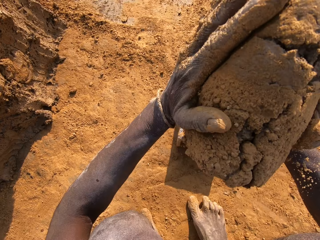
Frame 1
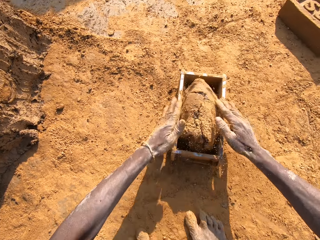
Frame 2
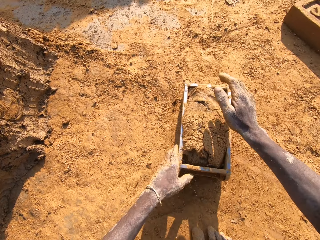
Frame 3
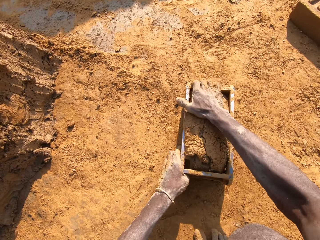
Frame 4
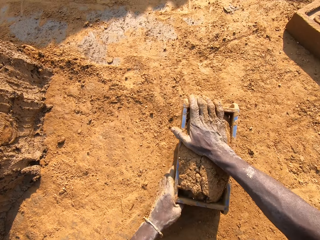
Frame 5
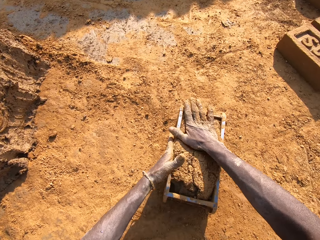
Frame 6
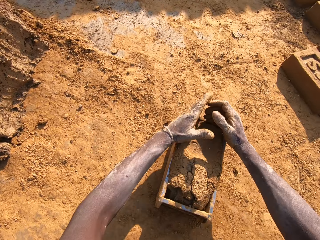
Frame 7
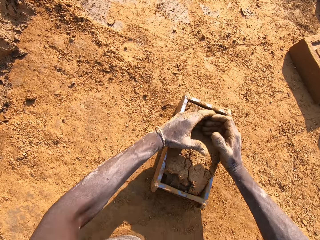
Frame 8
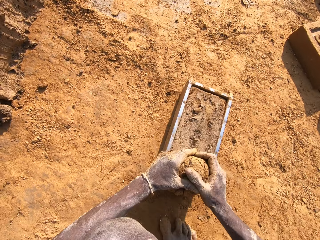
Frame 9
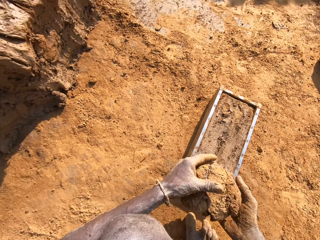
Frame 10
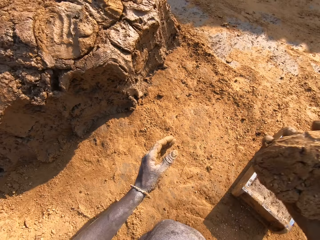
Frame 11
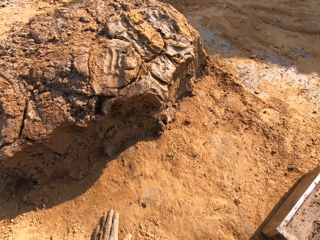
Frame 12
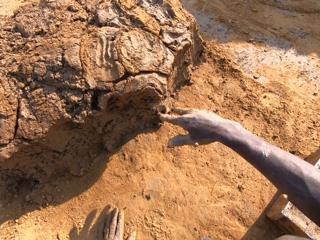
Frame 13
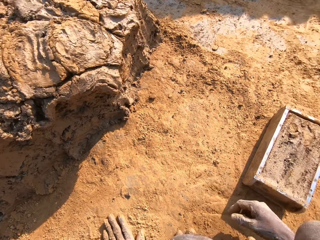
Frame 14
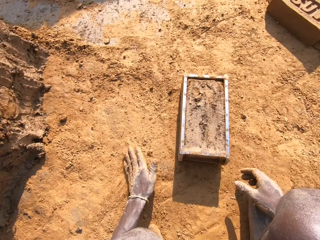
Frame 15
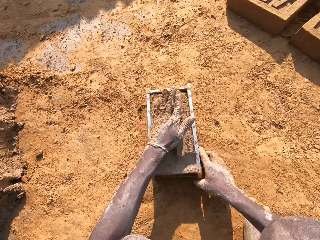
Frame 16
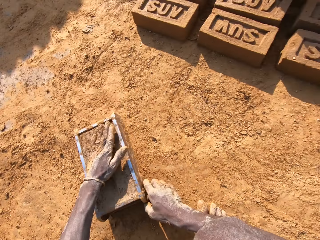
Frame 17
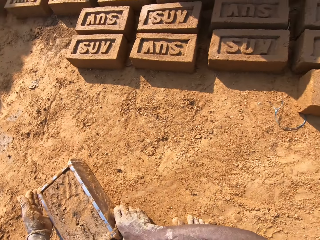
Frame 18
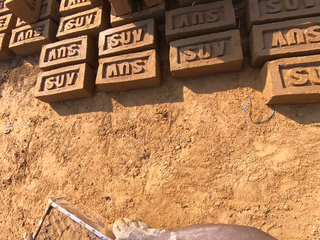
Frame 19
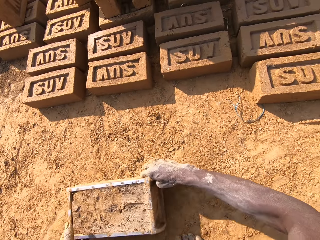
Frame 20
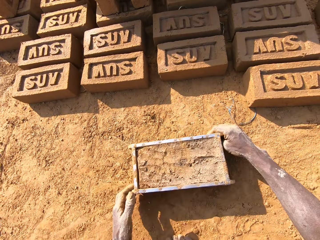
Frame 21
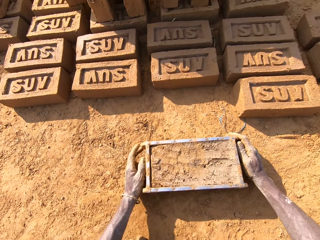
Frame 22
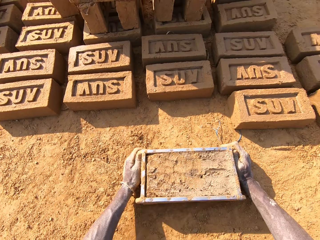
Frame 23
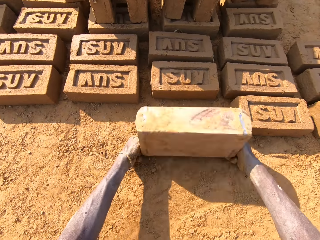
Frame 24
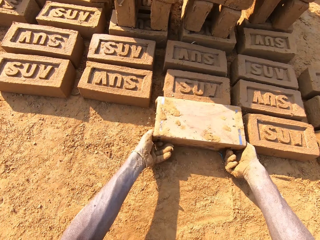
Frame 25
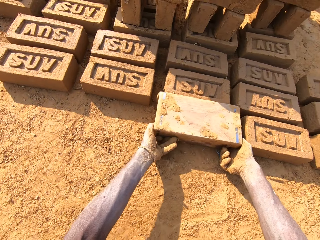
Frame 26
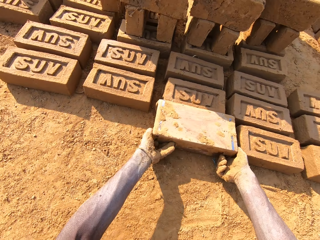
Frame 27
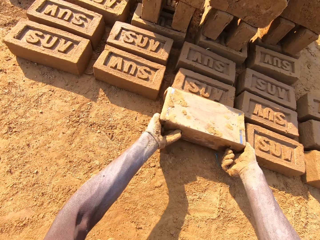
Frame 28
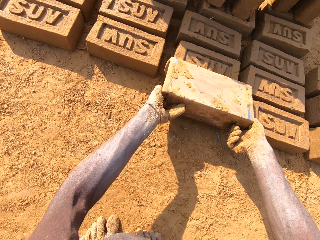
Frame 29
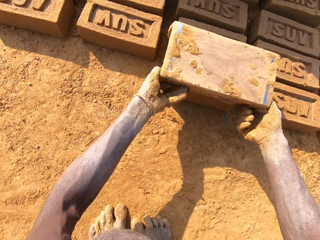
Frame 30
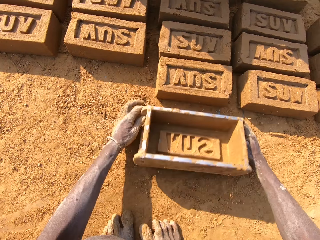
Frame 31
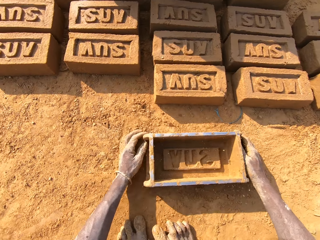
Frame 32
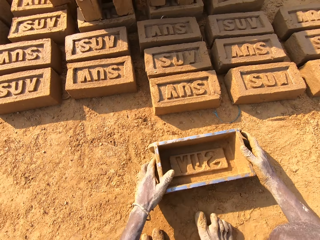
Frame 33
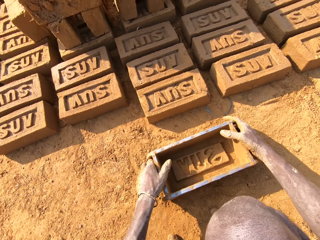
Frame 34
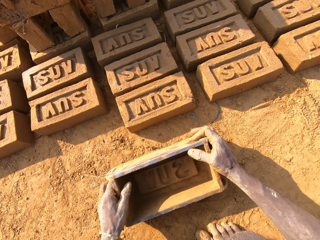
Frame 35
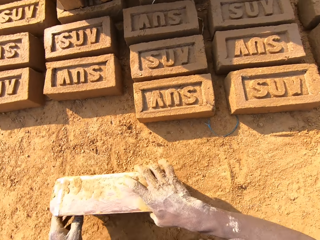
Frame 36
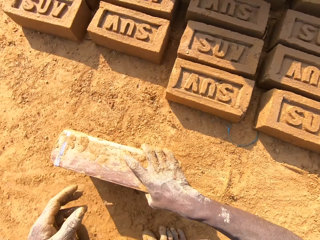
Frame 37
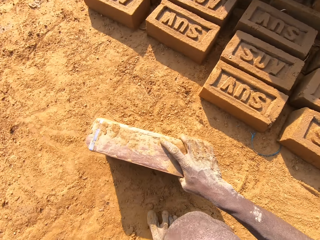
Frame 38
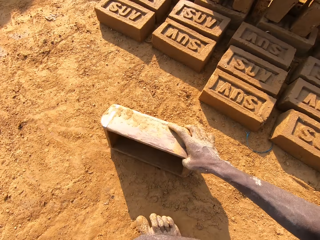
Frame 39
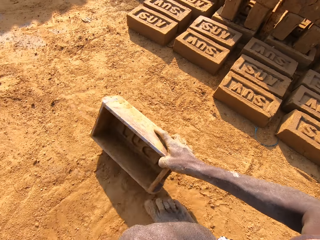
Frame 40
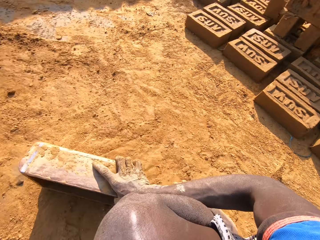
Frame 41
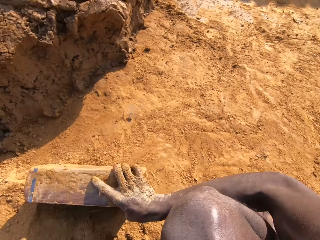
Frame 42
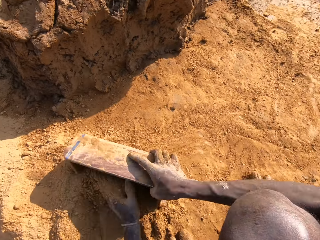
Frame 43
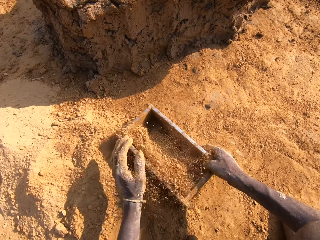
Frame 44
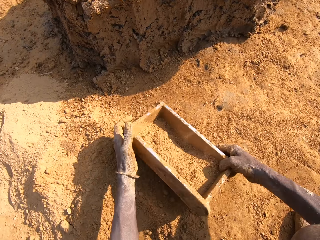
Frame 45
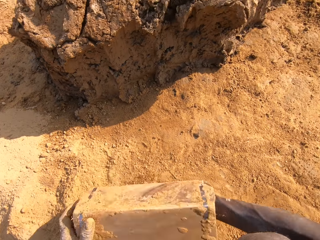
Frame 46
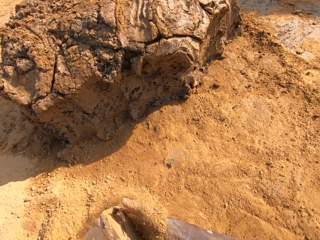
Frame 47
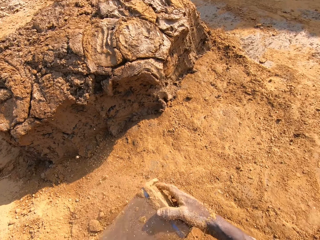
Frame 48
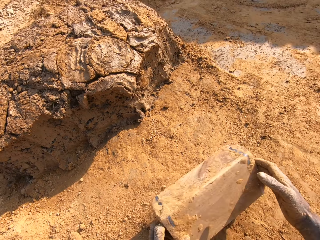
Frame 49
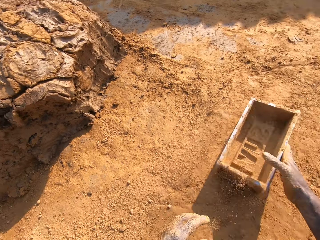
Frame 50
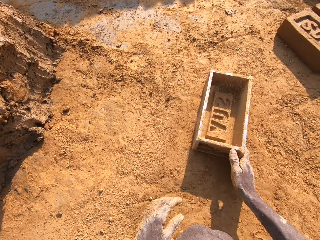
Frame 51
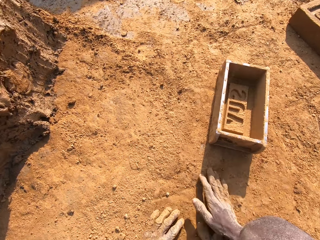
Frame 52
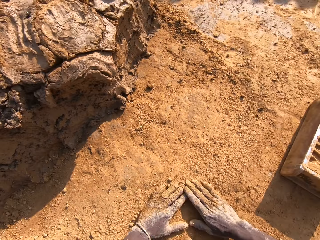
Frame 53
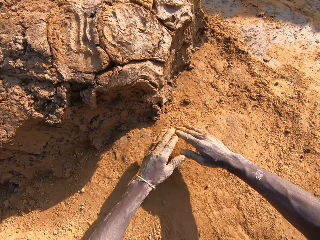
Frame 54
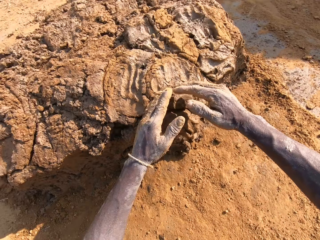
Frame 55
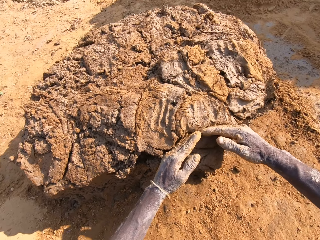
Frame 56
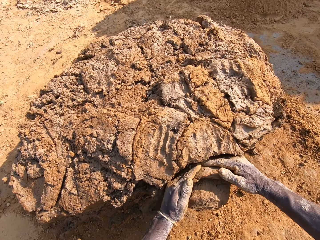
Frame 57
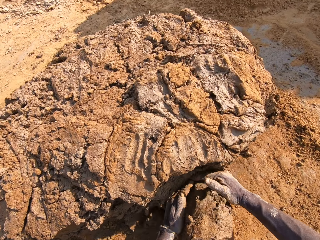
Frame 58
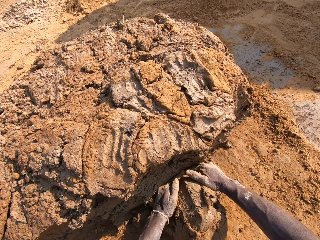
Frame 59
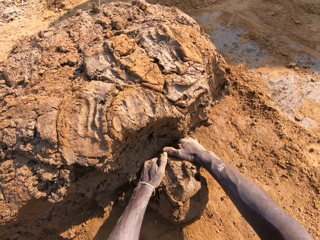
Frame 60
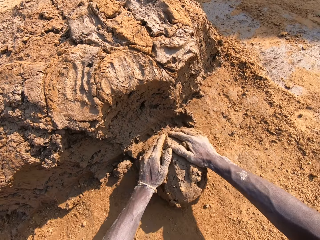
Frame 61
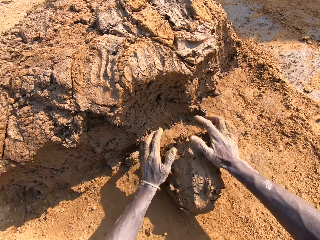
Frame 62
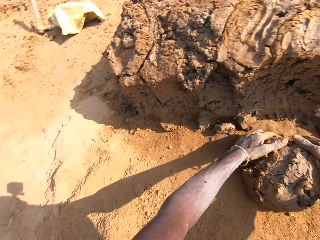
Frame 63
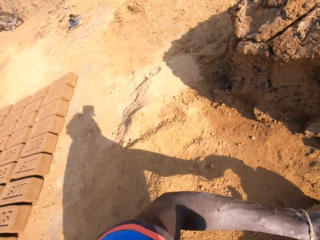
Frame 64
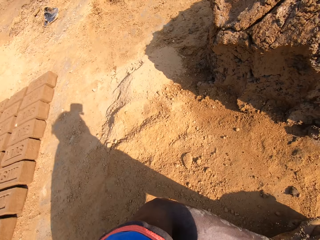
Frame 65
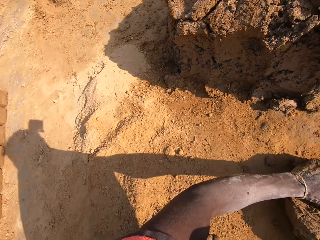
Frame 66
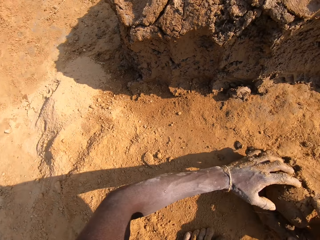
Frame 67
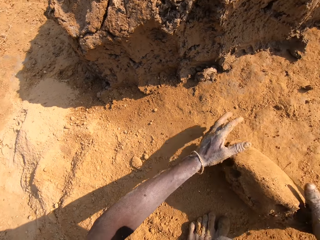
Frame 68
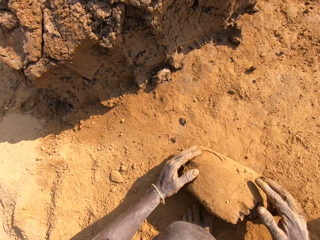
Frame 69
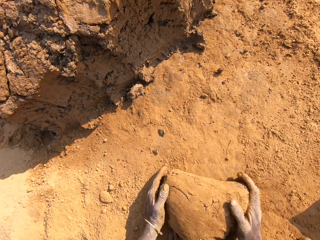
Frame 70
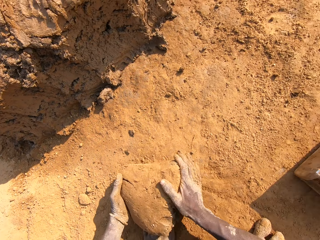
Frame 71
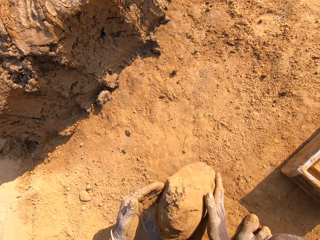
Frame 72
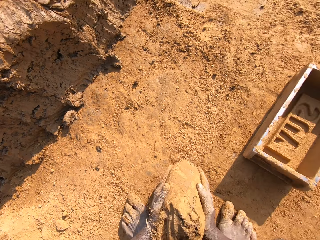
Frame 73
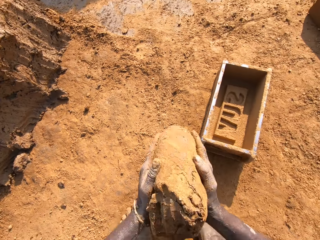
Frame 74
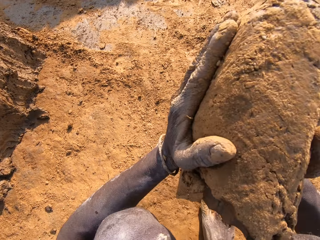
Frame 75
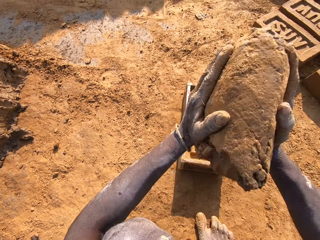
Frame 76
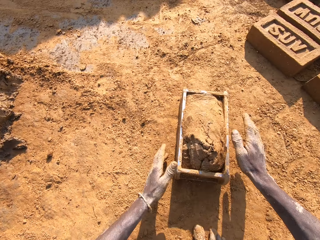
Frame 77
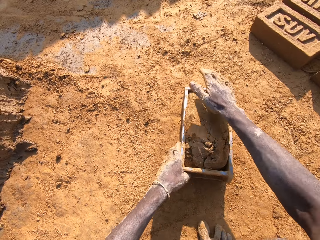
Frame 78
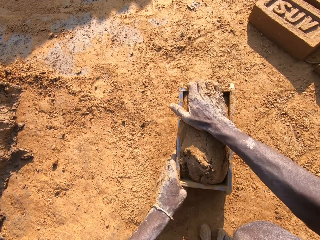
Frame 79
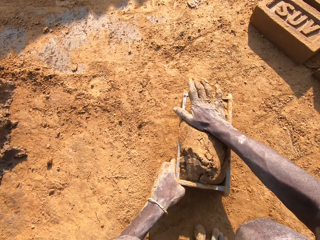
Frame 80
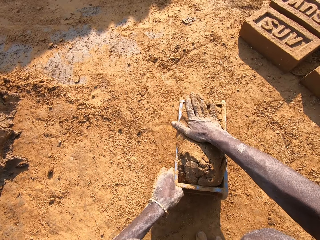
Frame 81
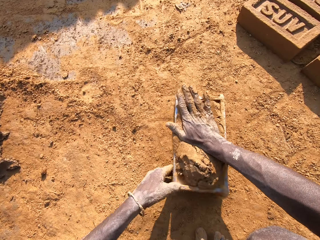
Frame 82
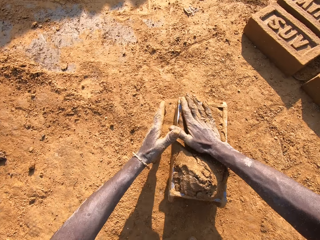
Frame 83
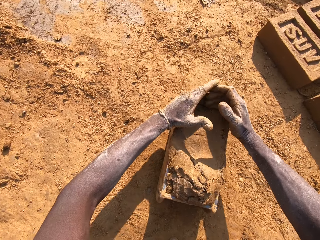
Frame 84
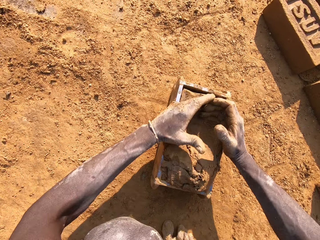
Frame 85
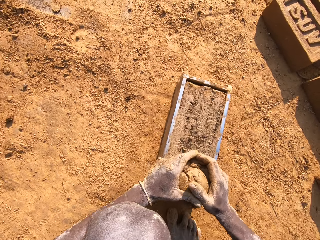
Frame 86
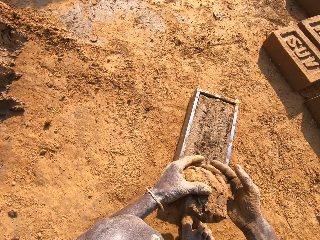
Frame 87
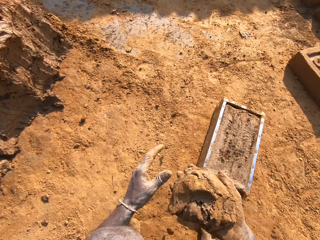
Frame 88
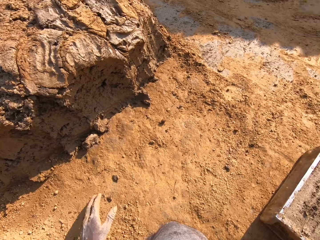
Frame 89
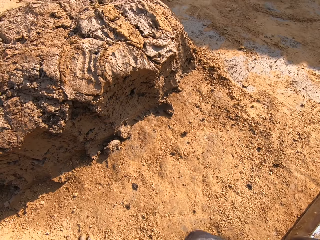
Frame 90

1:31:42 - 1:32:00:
The camera wearer puts mud in the brick mold or mould container. He cuts the mud in the brick mold, scrapes off the excess mould with his hands, and throws the excess mould on the clay. He puts the brick to the ground. He molds the mould in the container on the floor. He pulls the brick mold. He fills the mould container with sand and pours the sand in the mould container on the floor. He puts the mould container on the floor. He cuts the mud with his hands. He molds the clay on the floor. He mixes the mud with soil. He puts the mud in the brick mold. He cuts the mud in the brick mold, scrapes off the excess mould with his hands, and throws the mud away.

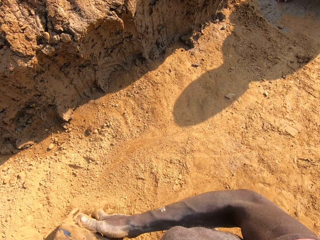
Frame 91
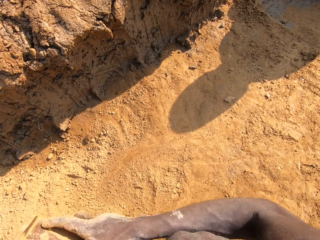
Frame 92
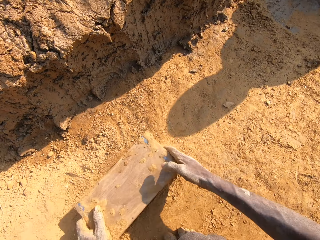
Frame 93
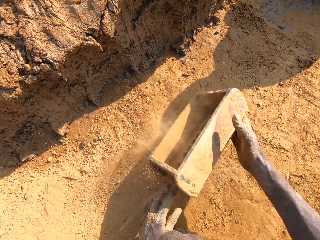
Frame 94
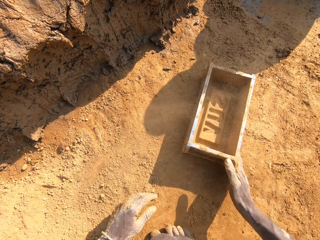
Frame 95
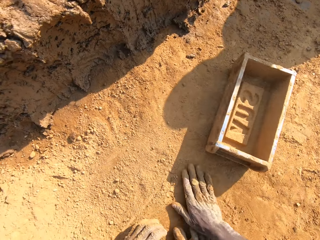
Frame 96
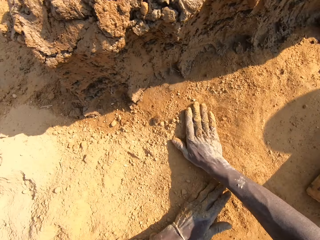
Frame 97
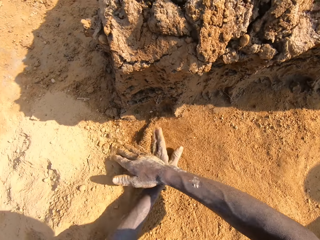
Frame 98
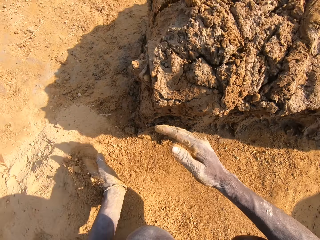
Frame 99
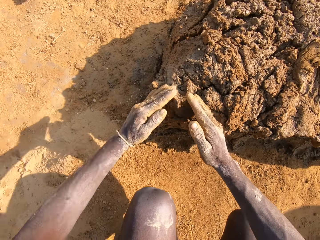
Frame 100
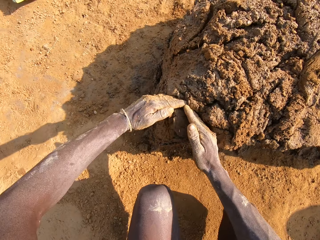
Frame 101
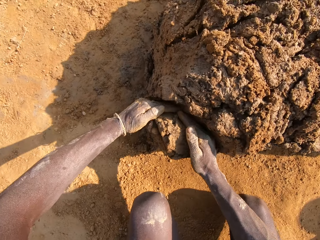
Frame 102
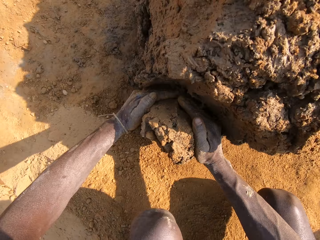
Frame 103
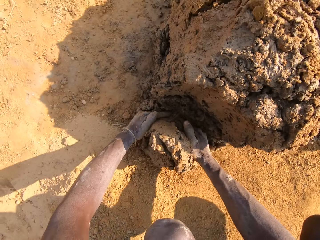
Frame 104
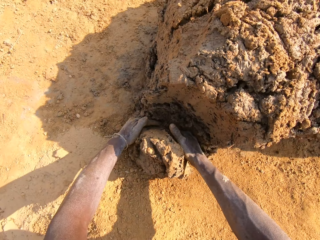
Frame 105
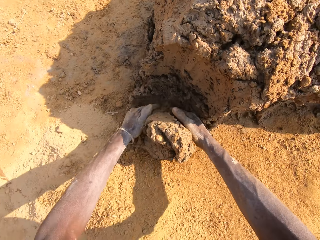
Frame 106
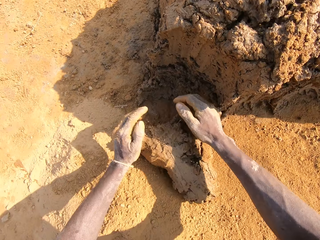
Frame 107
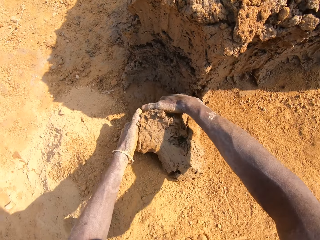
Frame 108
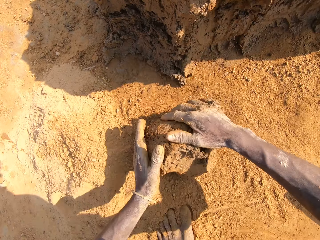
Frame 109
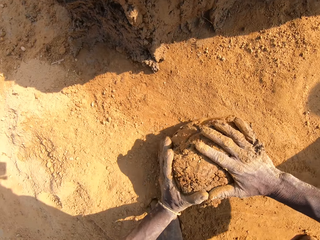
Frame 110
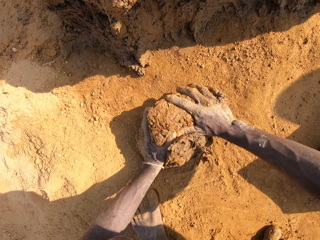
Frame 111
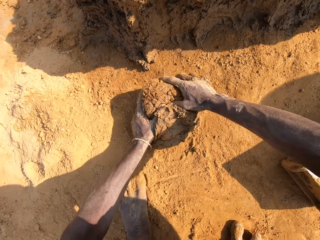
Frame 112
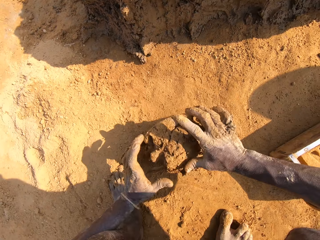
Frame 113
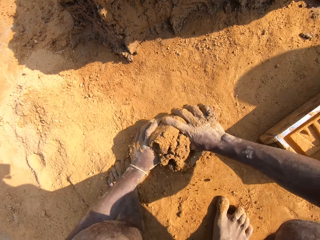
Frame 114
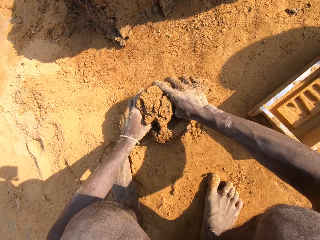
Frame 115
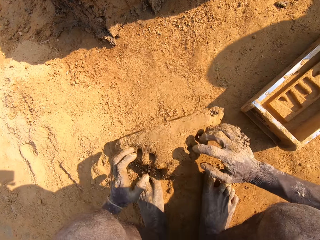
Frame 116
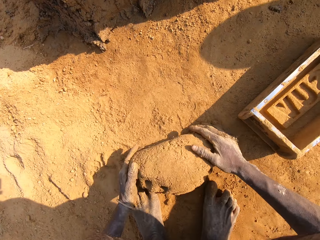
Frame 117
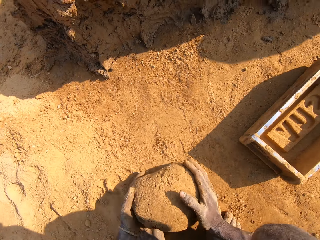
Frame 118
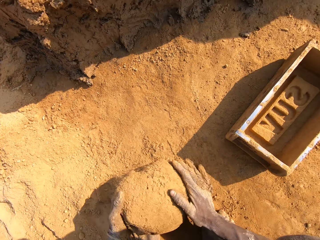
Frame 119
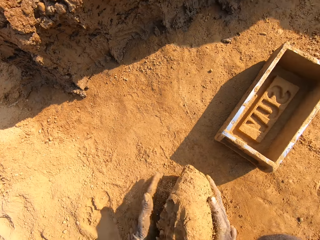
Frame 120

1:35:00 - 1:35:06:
The camera wearer pours the sand in the mould container on the floor. He picks the brick mold from the ground and puts the brick mold on the ground. He moves soil on the ground with his hands, fetches clay from the ground with his hands, molds the clay on the floor, and rolls the clay on the ground.
